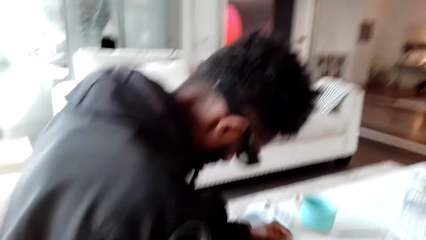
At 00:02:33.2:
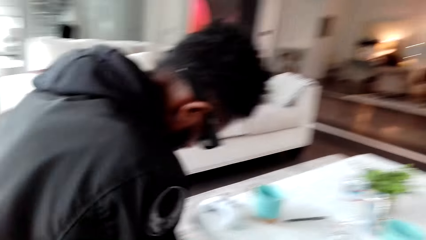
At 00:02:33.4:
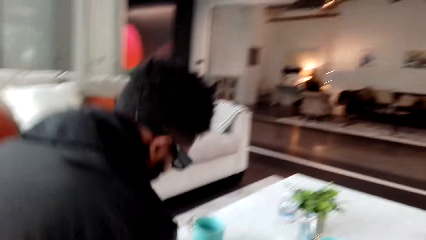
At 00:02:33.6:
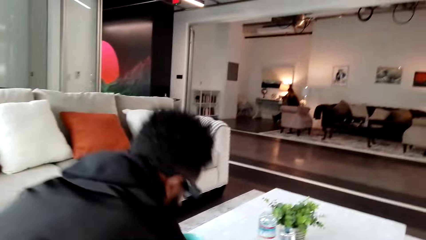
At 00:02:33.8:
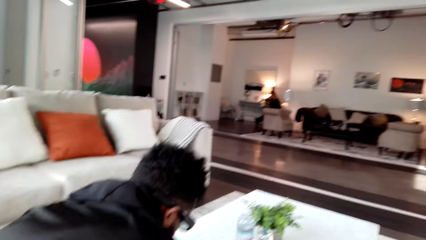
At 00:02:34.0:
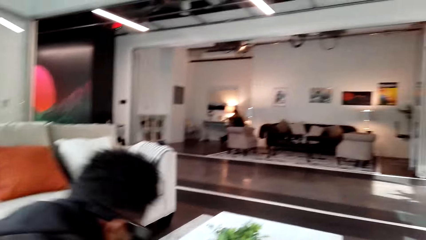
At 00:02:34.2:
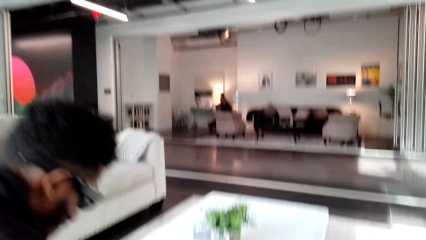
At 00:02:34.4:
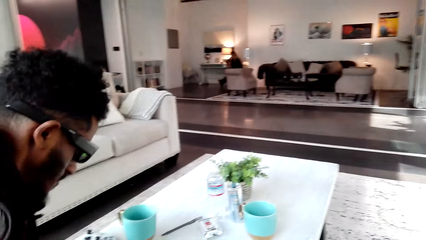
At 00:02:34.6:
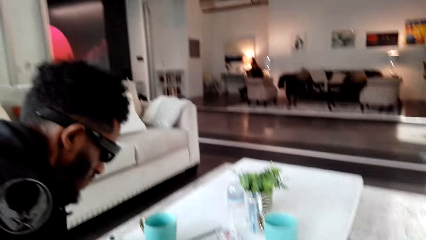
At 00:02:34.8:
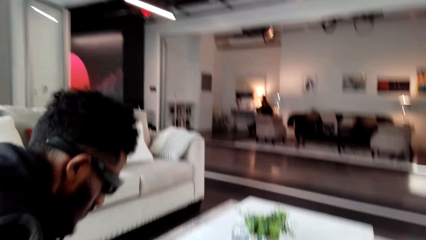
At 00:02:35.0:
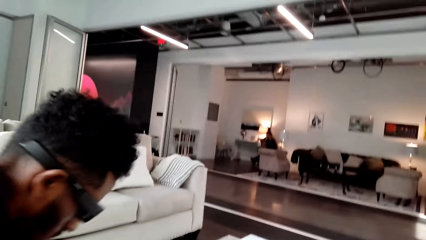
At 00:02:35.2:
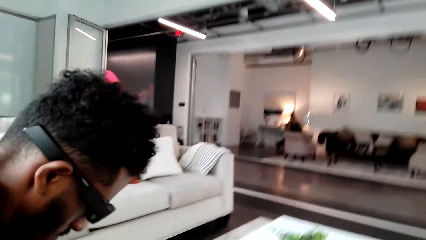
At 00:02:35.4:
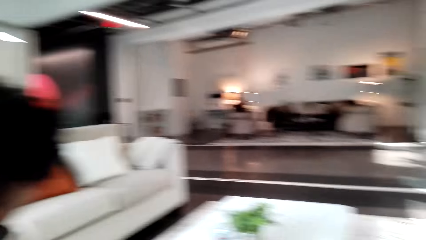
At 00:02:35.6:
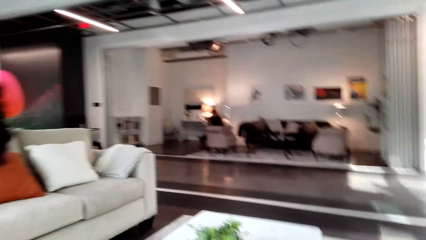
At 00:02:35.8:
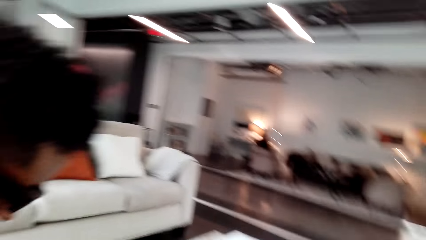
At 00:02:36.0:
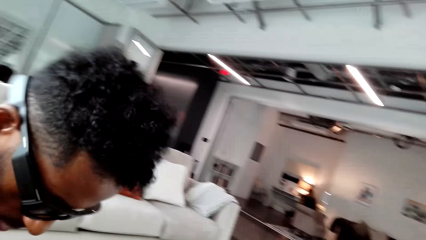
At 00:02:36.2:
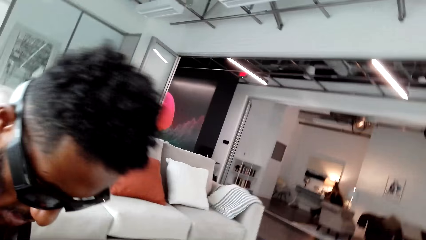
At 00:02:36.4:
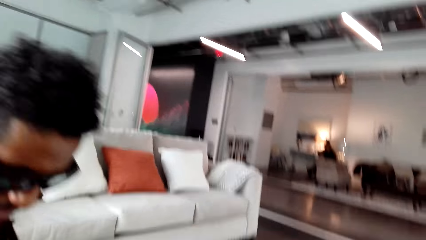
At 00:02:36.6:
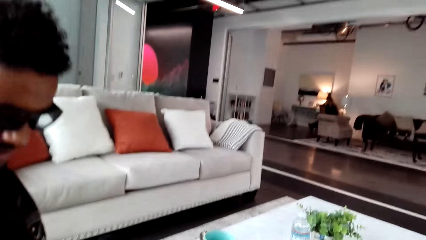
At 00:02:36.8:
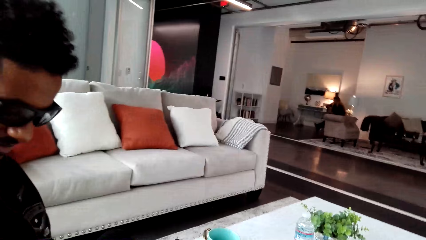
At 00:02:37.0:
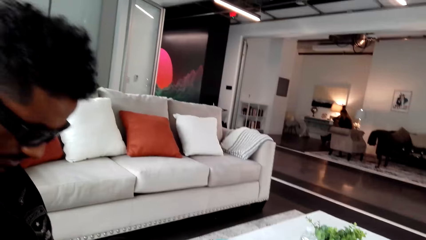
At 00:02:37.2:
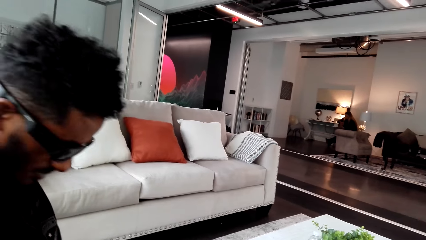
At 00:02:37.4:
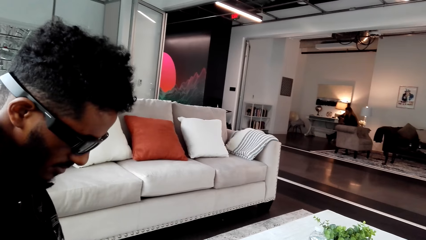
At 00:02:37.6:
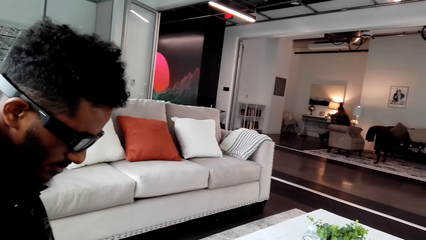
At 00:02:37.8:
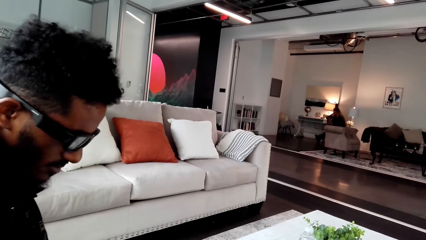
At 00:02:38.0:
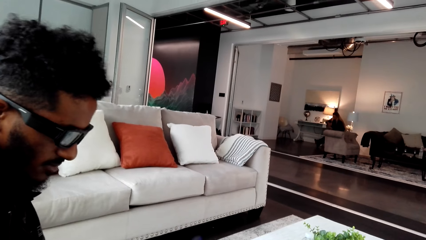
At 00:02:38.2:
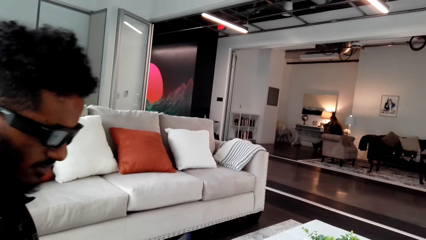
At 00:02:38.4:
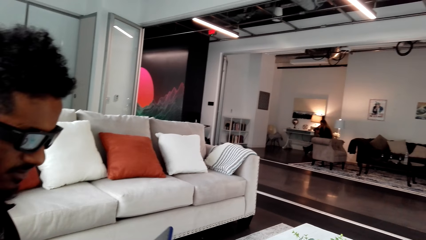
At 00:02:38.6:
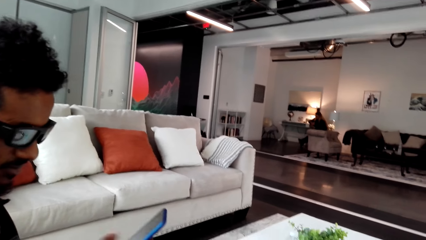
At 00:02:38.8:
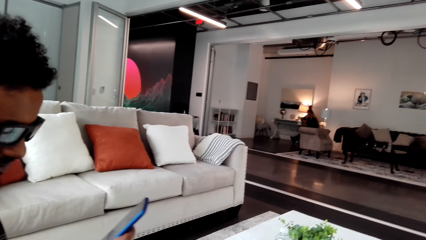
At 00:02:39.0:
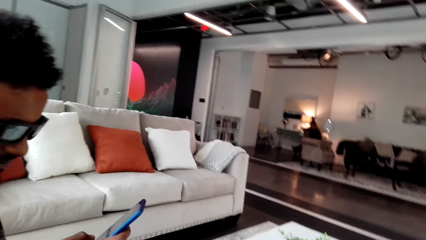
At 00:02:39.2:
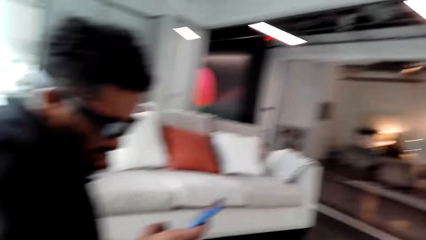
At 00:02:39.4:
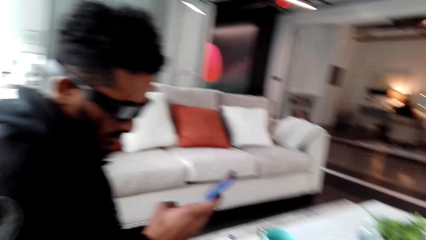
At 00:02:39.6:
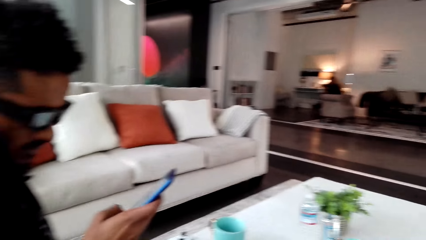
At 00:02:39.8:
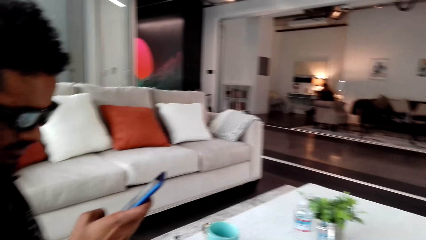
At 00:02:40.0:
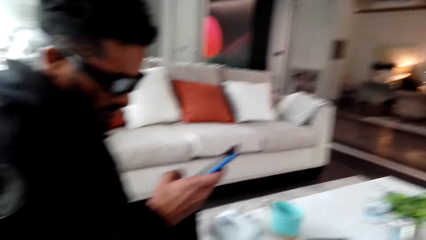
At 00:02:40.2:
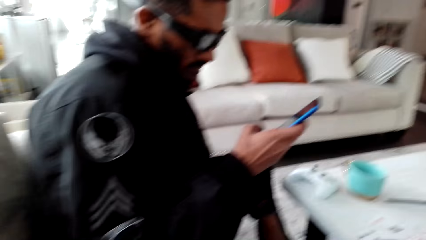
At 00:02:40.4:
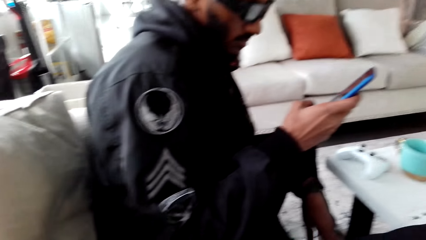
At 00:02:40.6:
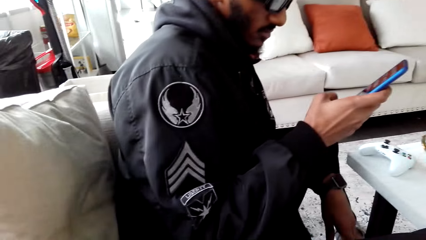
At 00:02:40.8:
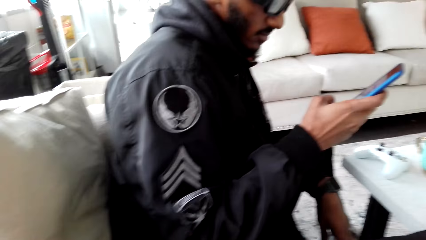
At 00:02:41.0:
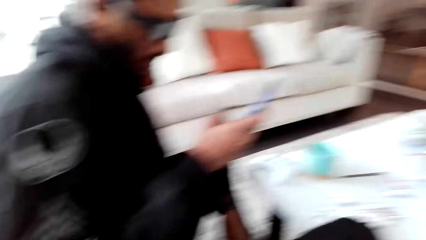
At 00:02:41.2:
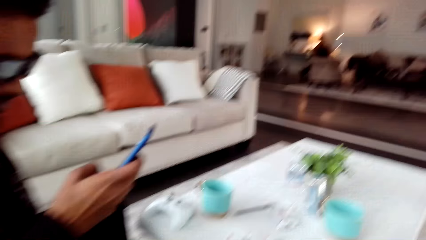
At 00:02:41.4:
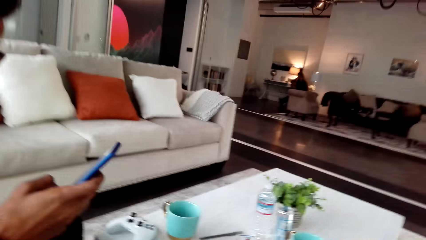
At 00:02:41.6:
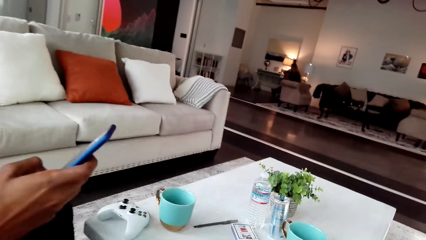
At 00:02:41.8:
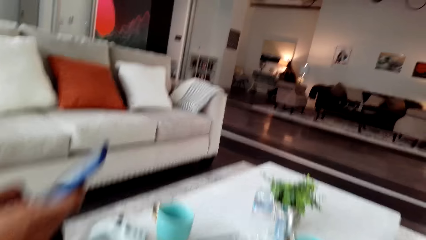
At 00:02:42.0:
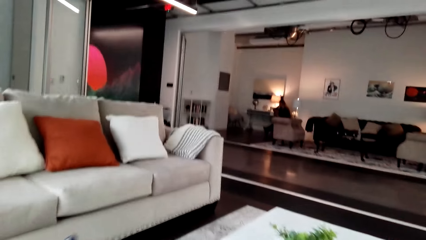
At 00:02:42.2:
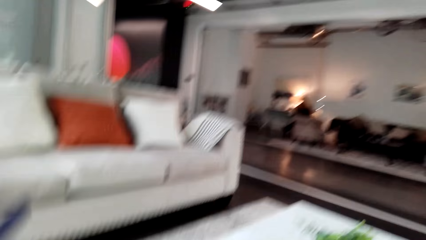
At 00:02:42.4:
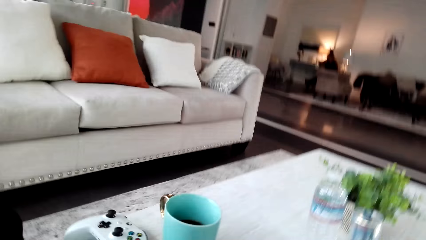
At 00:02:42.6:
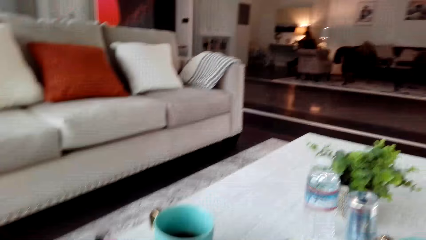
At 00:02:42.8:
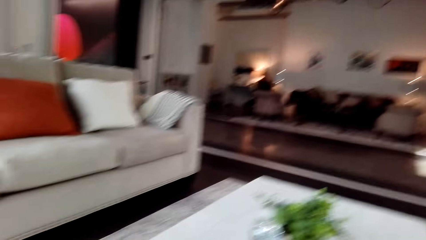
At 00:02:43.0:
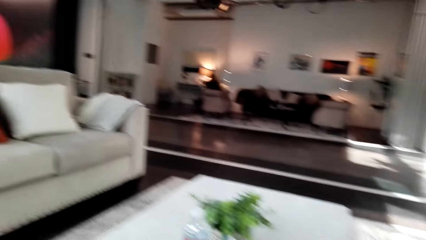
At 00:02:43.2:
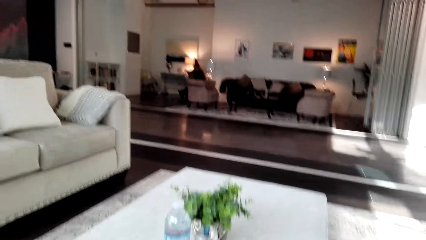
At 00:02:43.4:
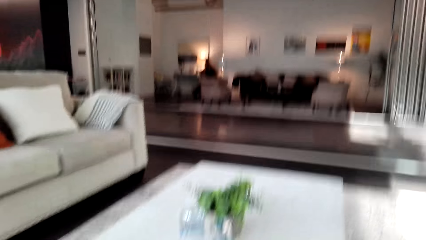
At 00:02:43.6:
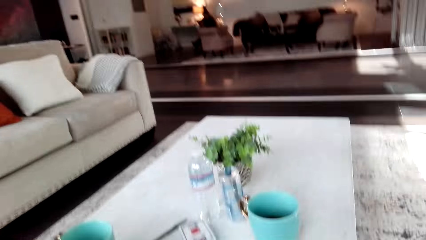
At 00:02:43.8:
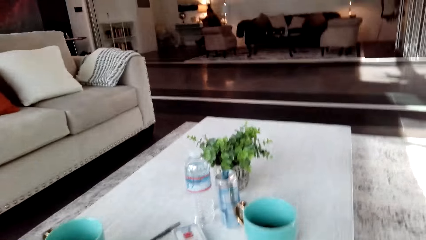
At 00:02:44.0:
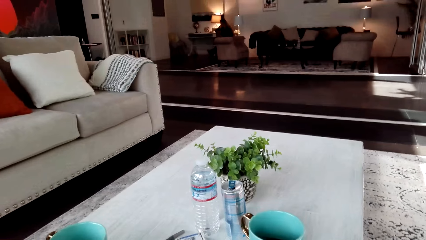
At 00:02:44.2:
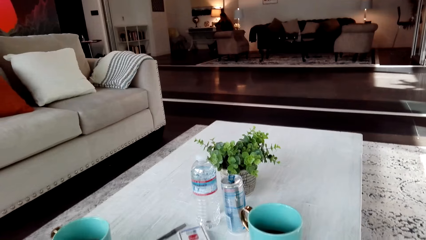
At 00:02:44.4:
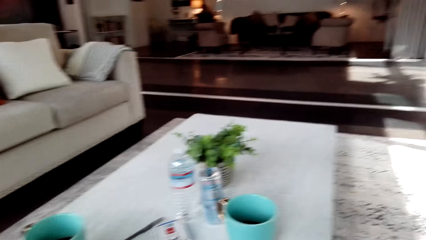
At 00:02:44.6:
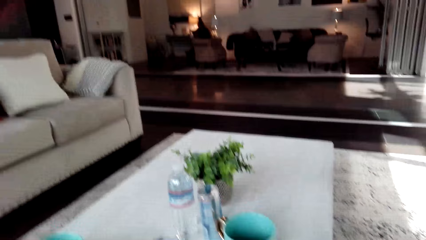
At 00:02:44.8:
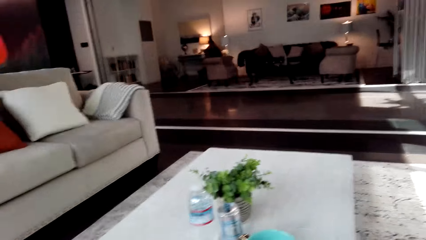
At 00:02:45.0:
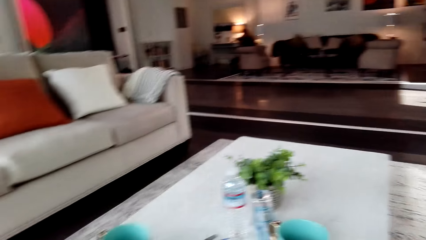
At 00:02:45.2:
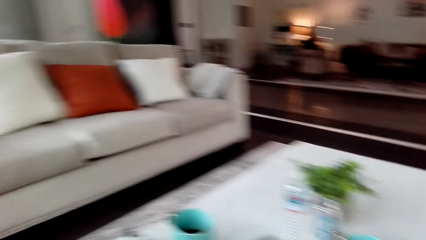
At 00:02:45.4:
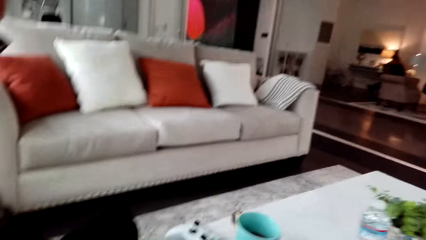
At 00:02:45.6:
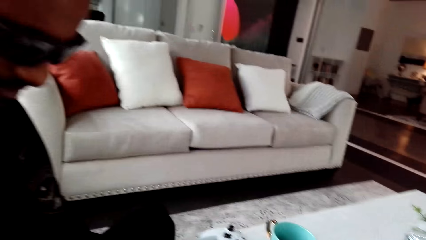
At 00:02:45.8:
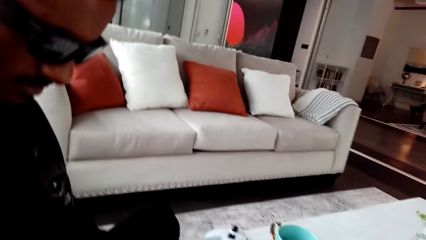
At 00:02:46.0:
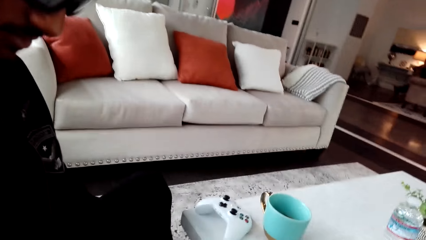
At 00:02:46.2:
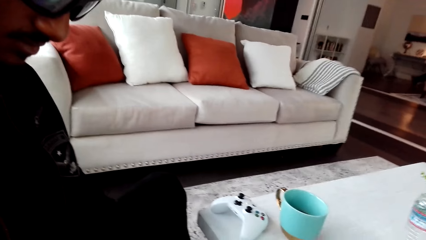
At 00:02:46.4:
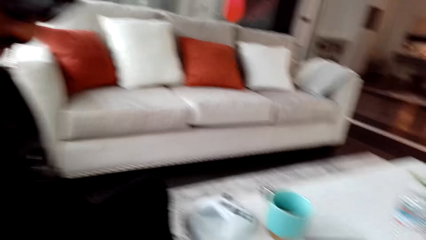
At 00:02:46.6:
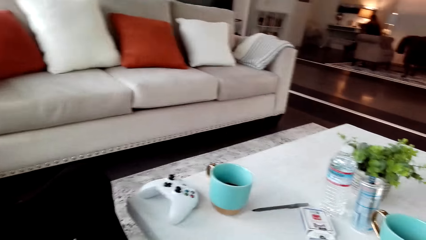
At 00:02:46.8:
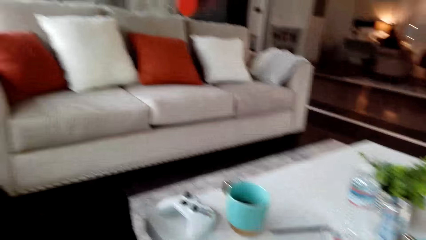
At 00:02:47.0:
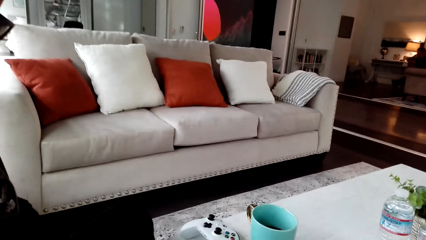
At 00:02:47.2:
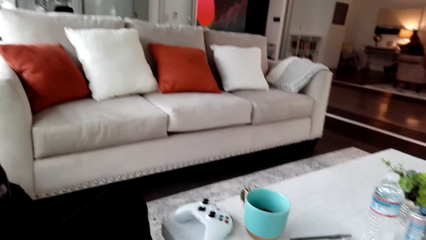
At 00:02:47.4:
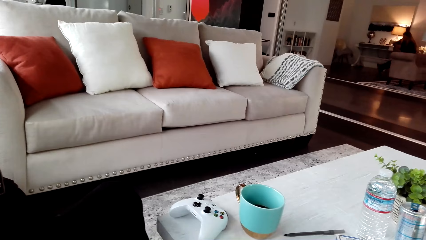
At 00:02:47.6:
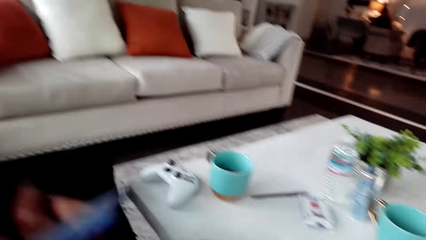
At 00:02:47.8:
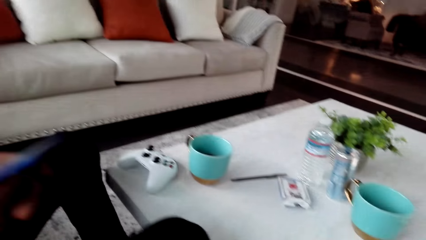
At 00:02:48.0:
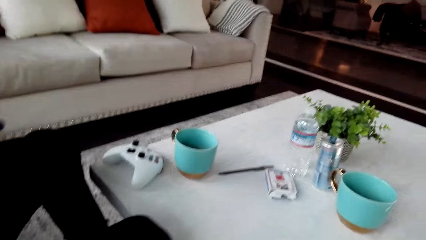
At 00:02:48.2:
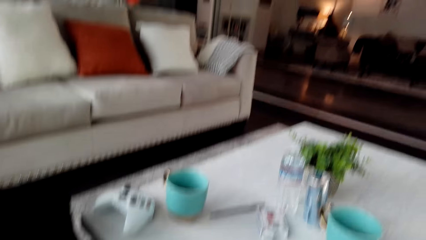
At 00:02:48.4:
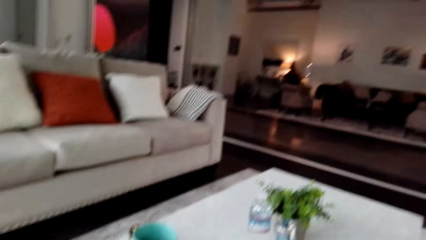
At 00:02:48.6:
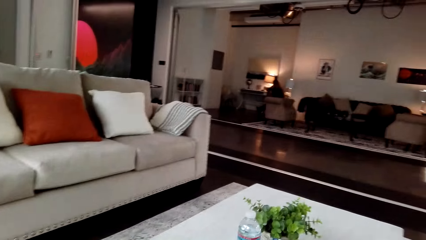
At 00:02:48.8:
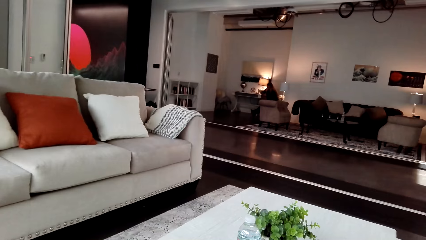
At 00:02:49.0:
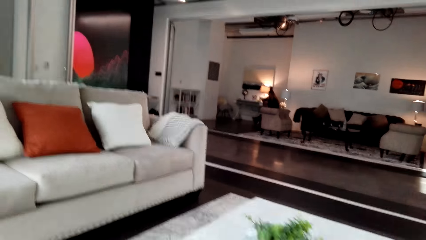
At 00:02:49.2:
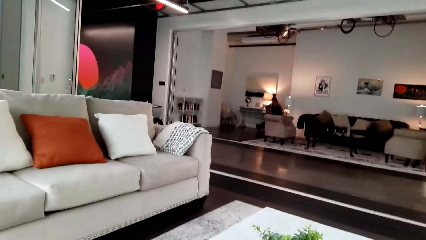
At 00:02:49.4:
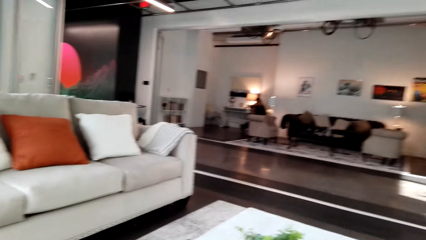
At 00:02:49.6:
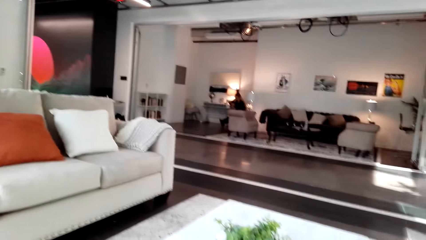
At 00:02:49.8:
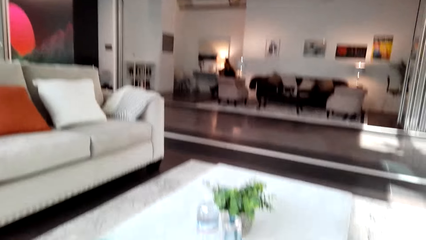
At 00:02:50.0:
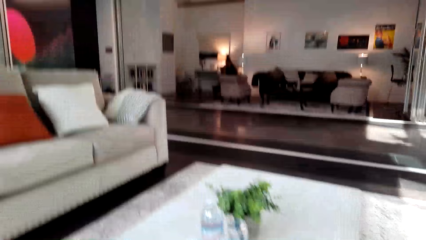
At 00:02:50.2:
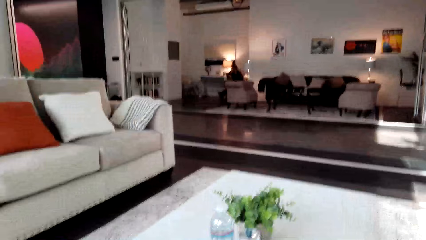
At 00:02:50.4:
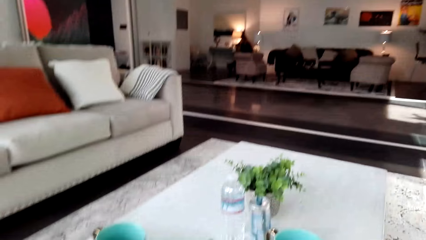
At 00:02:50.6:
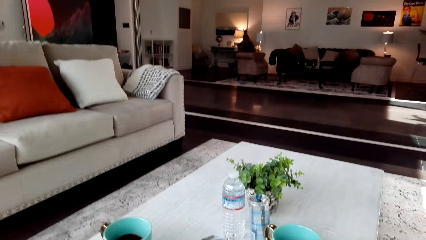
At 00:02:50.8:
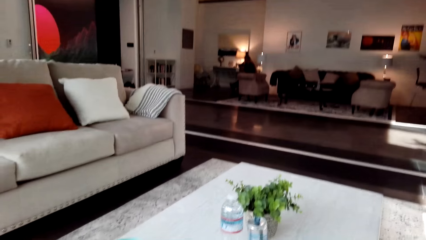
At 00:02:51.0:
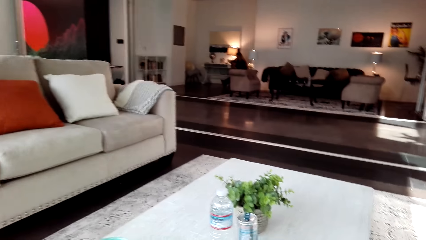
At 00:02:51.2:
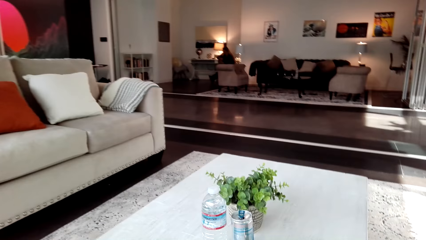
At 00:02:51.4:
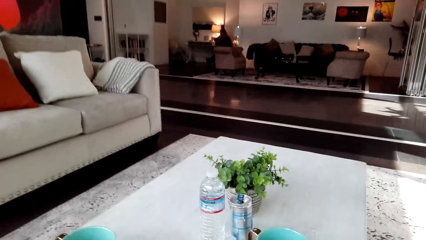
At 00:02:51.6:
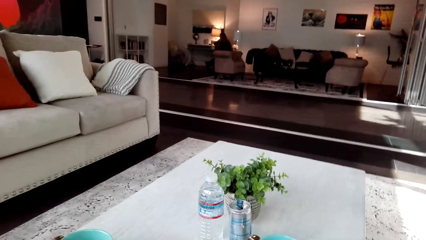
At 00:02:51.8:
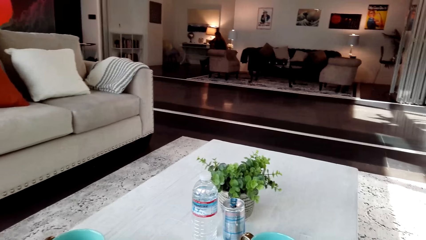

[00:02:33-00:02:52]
The man scrolls his phone. The camera wearer converses with the man. The man is looking on his phone.
